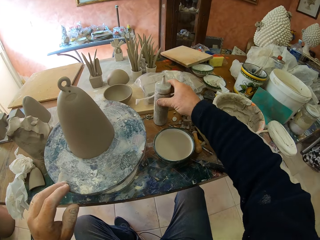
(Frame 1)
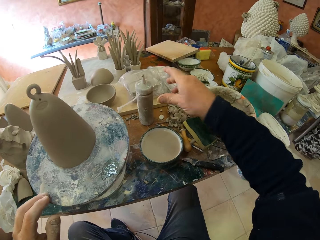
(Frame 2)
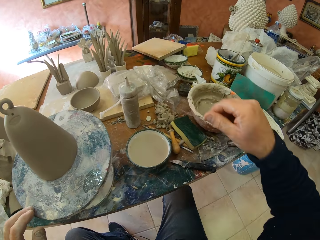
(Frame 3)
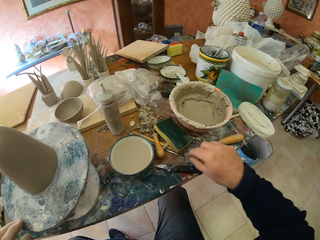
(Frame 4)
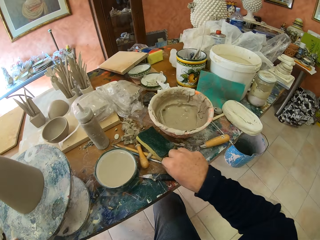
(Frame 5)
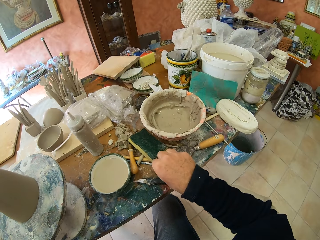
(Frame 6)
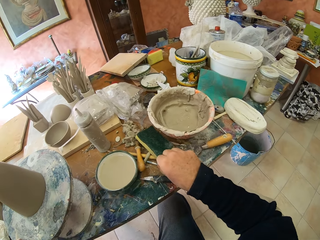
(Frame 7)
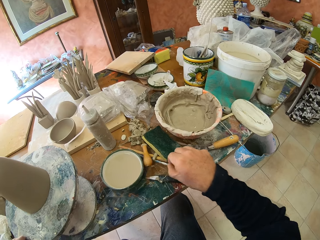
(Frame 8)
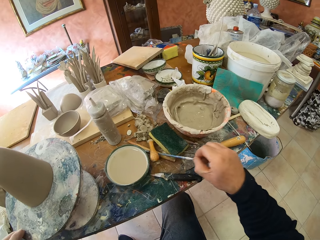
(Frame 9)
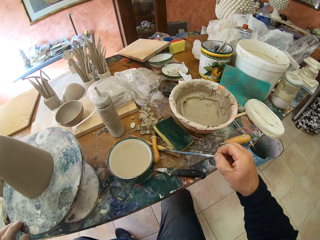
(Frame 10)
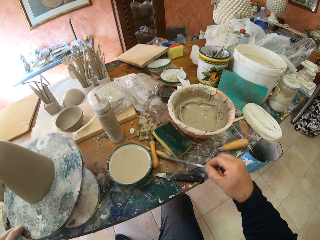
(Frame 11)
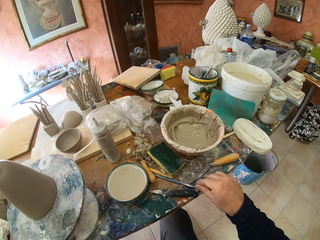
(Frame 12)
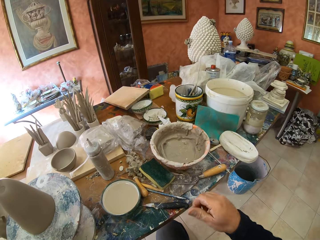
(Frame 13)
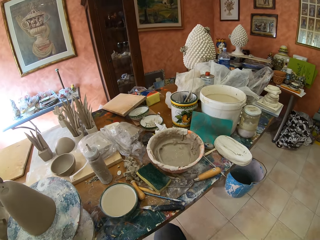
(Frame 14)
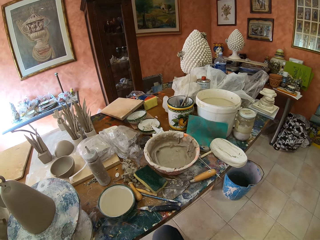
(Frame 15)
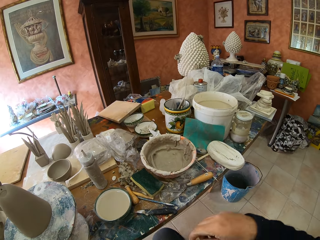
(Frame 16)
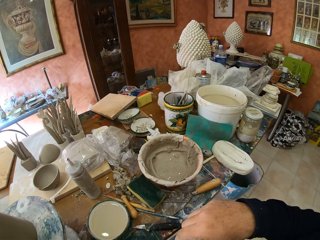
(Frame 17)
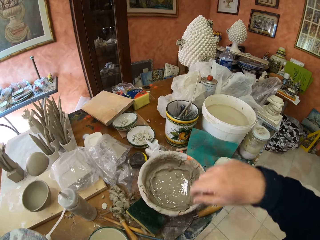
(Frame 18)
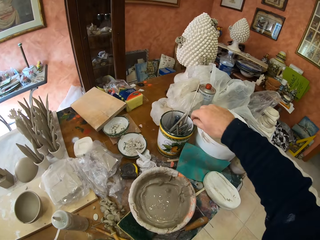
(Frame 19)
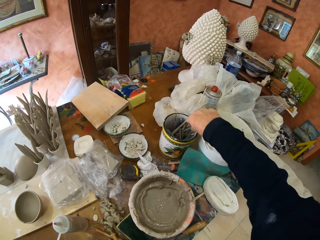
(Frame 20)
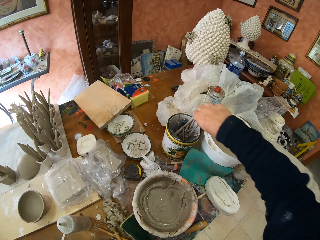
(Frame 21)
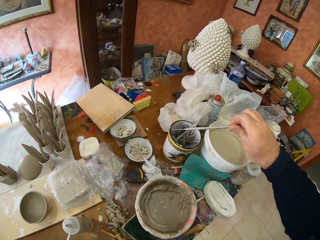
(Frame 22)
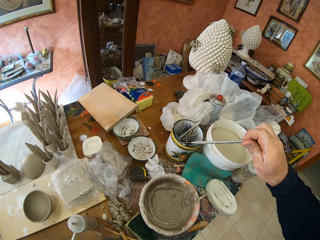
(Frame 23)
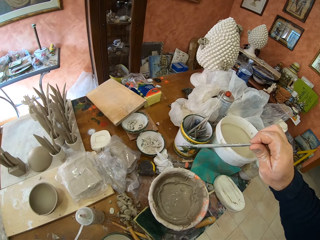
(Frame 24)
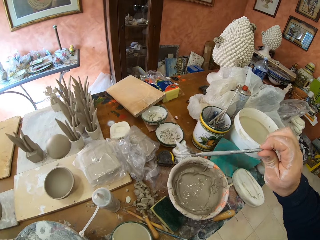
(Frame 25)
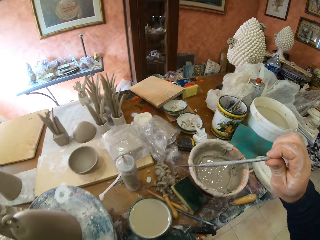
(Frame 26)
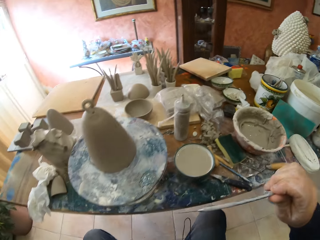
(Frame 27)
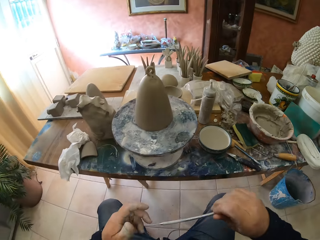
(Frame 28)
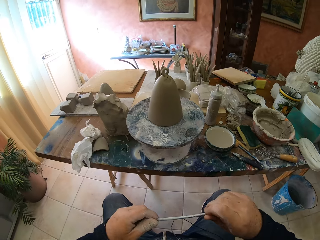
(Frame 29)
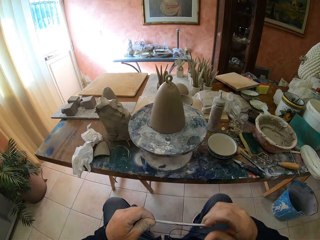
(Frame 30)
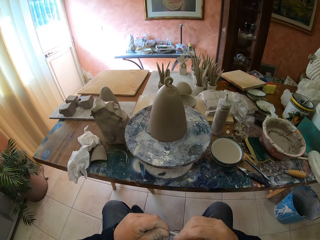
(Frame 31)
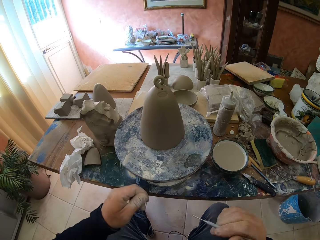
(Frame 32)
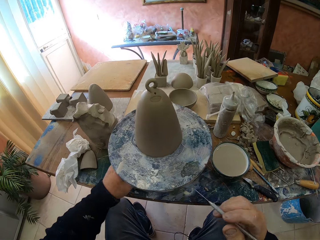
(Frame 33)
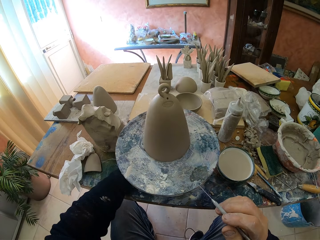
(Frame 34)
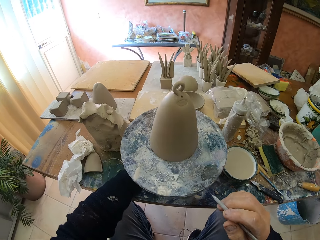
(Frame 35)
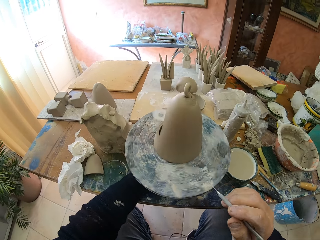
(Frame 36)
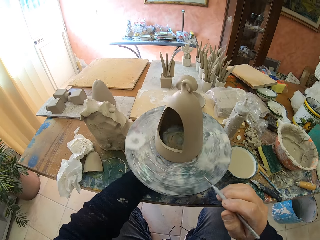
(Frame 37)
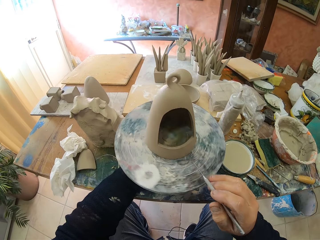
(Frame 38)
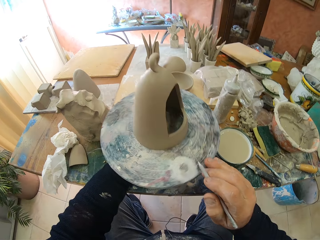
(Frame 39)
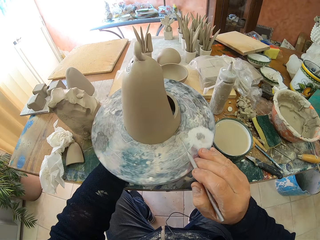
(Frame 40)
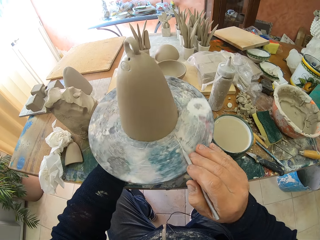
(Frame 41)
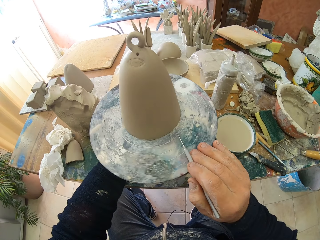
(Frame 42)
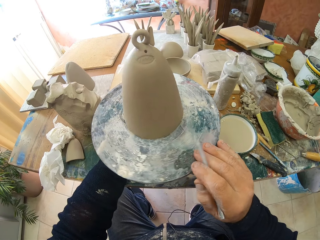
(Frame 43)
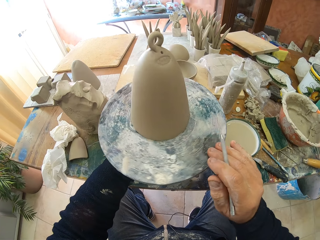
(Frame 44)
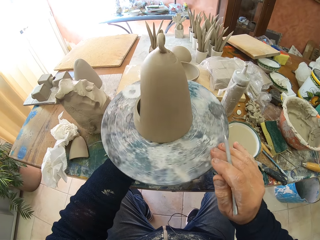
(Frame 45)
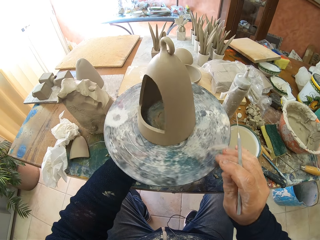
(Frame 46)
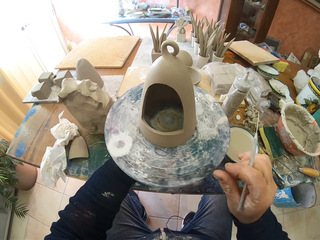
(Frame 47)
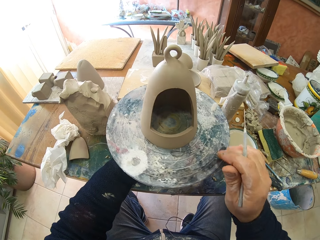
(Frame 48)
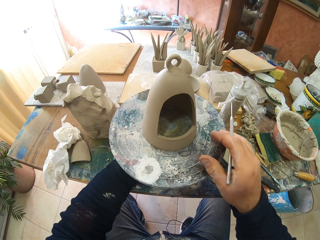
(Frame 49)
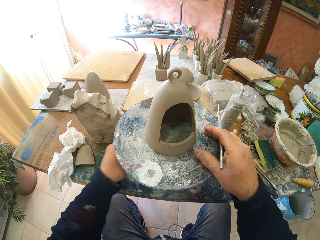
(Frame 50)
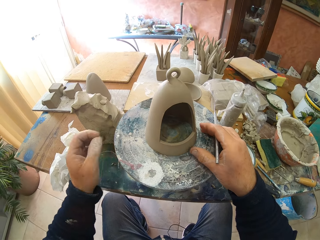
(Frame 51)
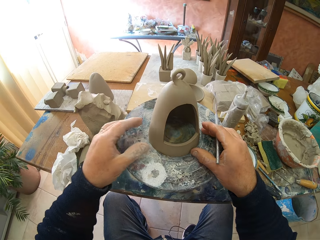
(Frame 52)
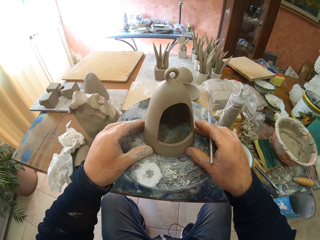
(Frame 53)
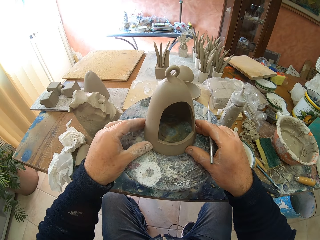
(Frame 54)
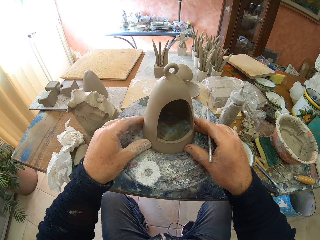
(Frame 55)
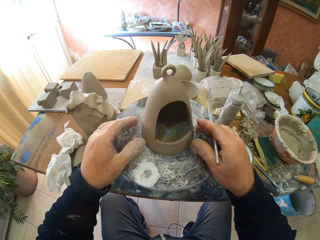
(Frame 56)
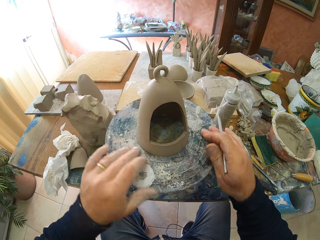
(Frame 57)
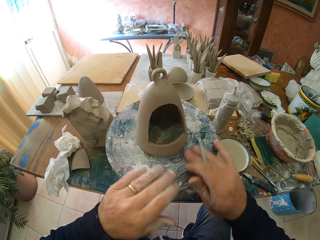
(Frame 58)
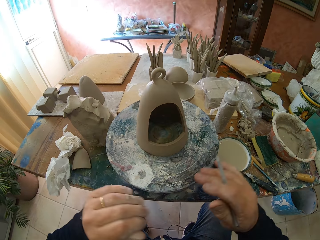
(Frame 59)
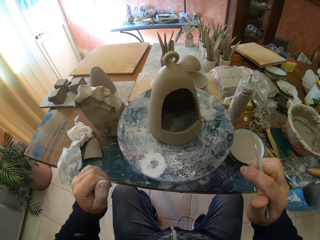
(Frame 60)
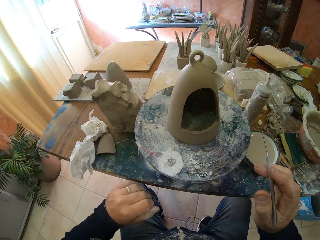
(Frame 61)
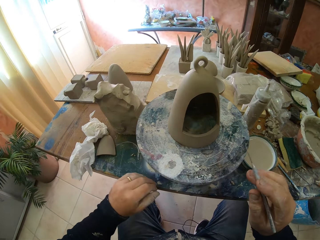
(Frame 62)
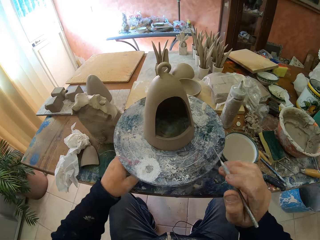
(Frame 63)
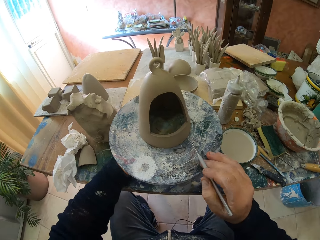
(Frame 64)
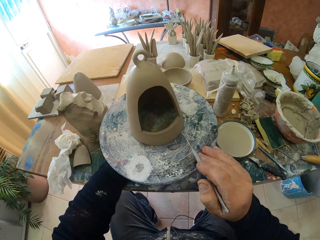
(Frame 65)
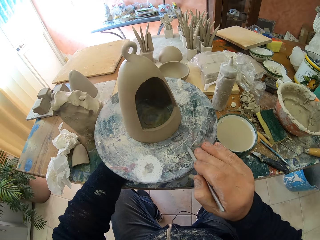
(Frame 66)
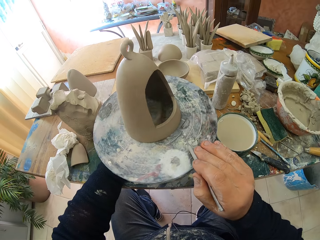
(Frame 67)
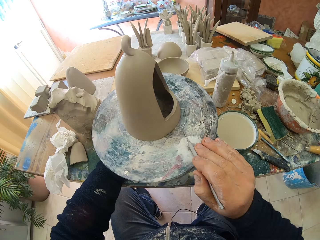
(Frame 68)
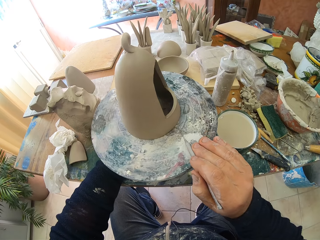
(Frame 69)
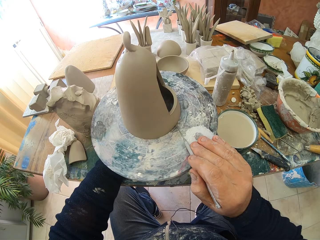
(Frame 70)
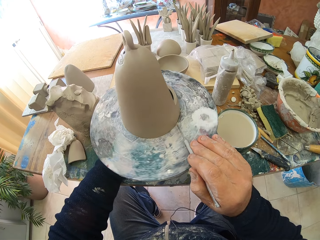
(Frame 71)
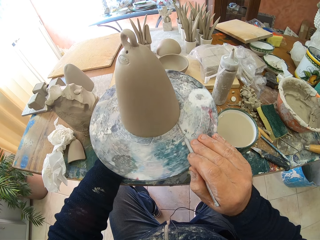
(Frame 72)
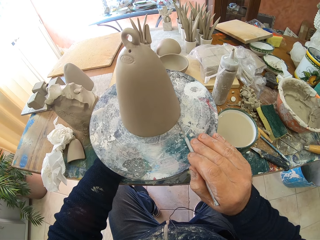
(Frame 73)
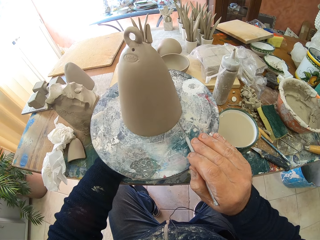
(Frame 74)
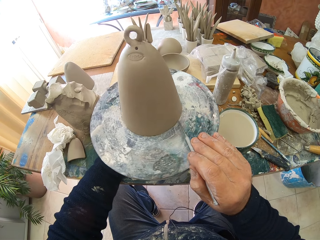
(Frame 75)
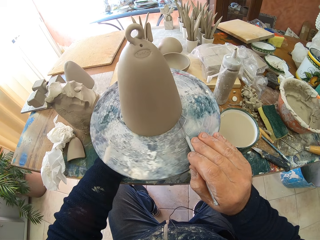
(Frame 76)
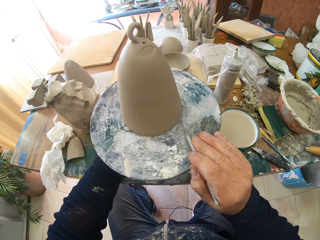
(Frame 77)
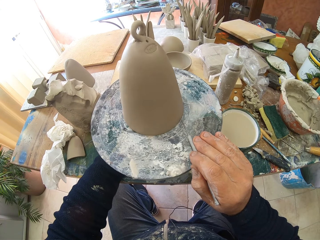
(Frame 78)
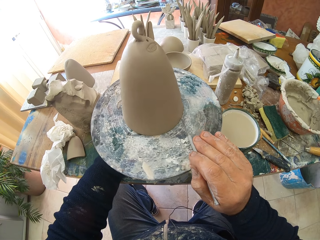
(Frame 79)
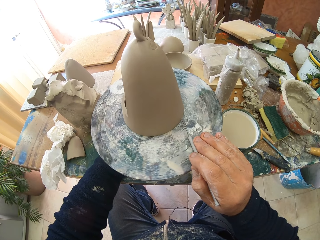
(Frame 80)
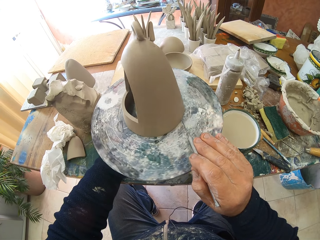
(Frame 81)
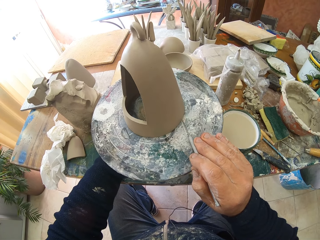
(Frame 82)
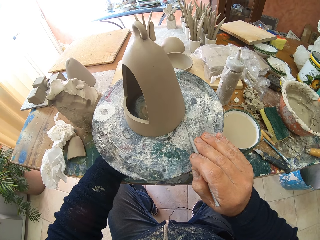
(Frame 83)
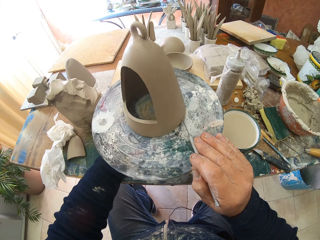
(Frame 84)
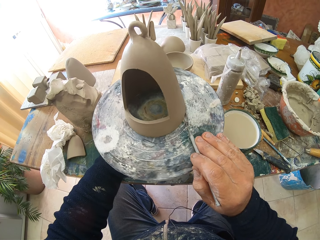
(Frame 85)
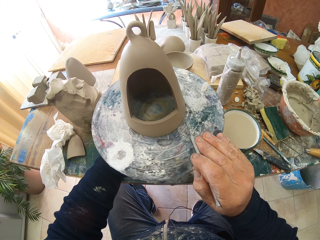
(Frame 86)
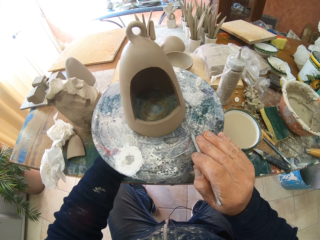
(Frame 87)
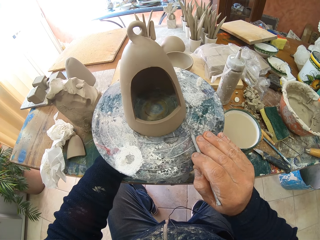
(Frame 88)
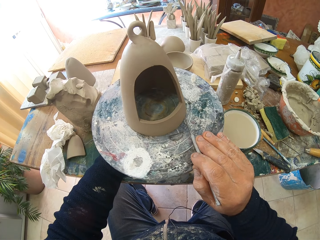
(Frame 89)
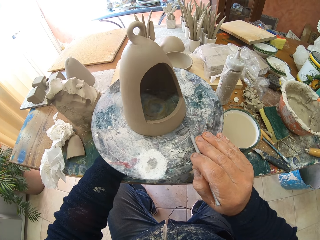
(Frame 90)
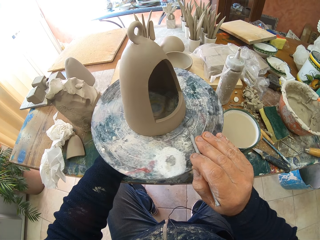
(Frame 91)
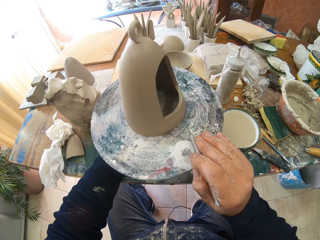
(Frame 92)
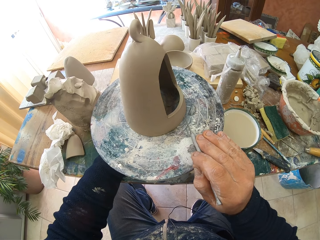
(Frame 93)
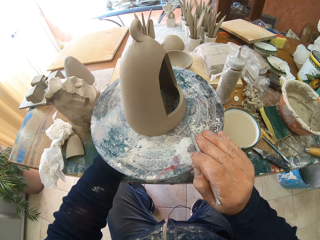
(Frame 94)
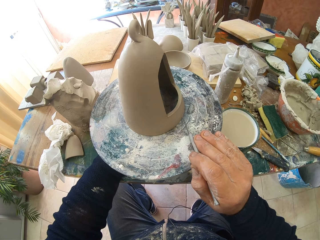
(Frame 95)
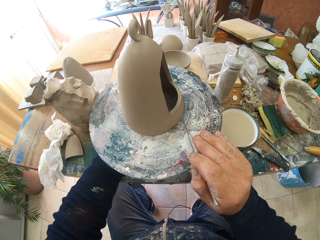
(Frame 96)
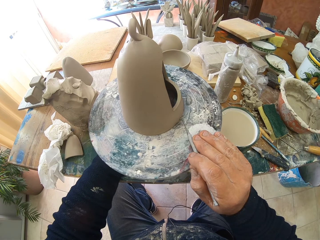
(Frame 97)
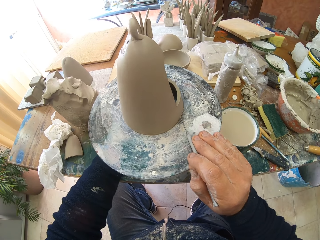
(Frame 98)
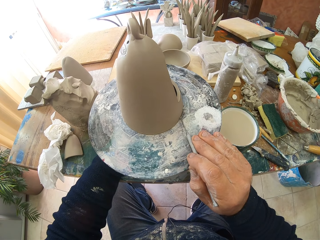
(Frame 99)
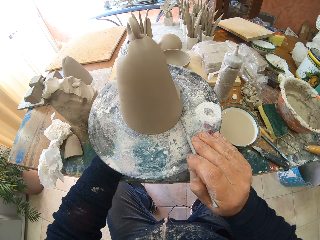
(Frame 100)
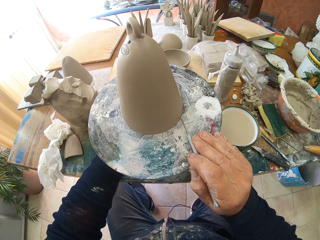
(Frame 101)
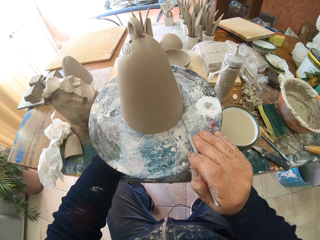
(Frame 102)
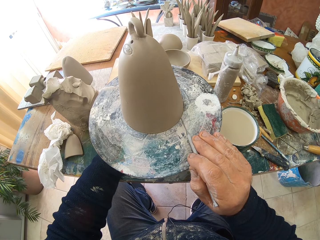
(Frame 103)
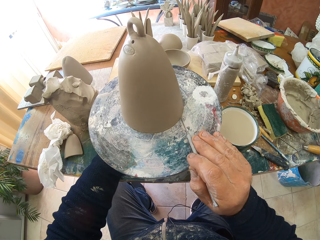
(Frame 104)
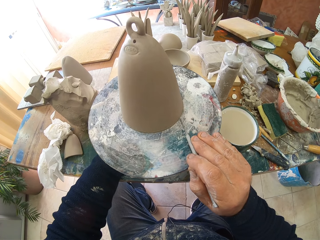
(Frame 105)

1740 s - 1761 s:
The camera wearer picks up a modelling tool. They turn the sculpture on the wheel. They adjust the sculpture. They decorate the clay. They make a line round the sculpture.
